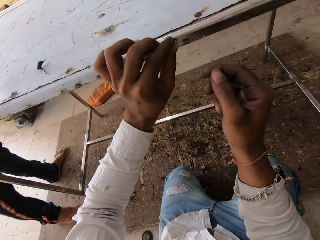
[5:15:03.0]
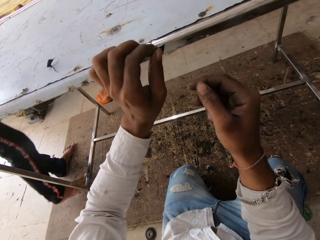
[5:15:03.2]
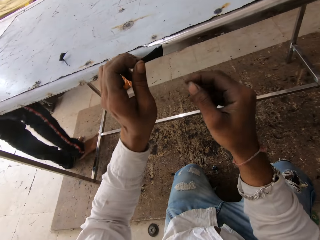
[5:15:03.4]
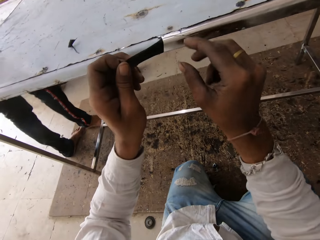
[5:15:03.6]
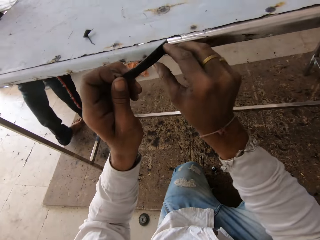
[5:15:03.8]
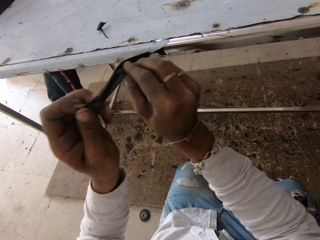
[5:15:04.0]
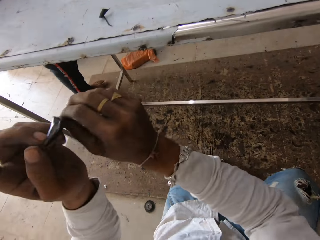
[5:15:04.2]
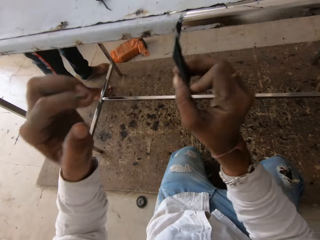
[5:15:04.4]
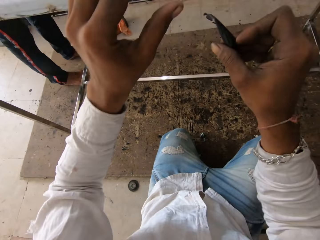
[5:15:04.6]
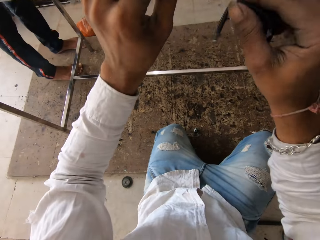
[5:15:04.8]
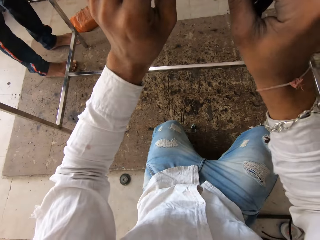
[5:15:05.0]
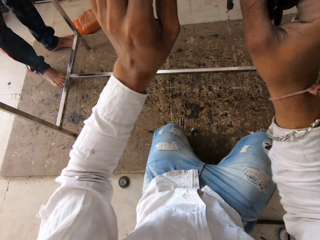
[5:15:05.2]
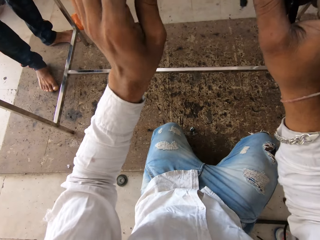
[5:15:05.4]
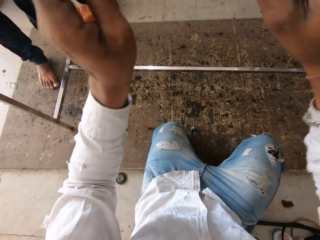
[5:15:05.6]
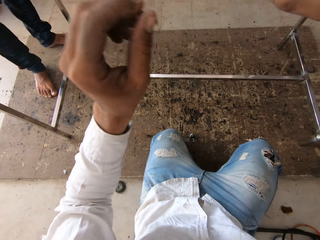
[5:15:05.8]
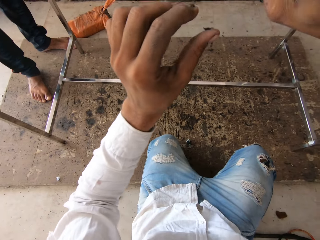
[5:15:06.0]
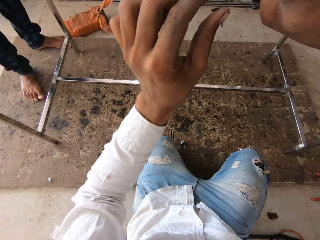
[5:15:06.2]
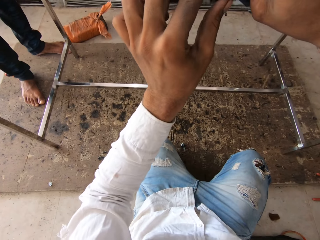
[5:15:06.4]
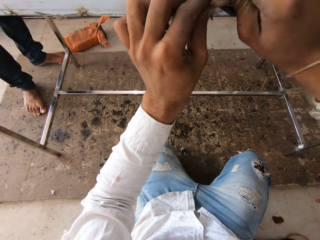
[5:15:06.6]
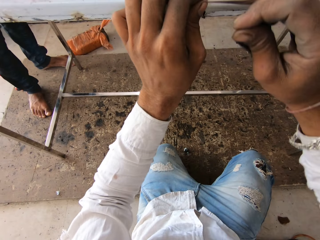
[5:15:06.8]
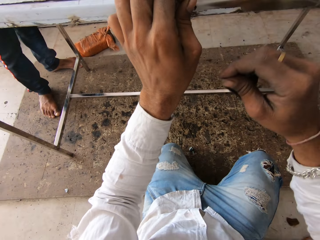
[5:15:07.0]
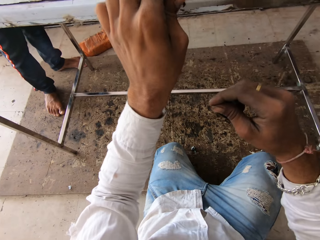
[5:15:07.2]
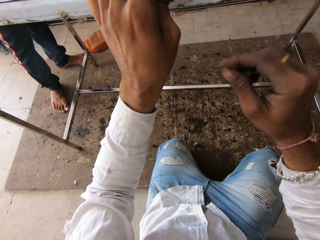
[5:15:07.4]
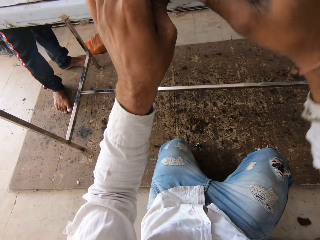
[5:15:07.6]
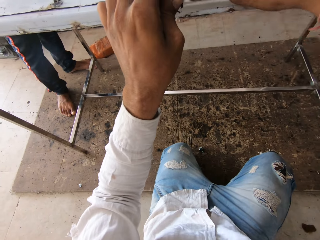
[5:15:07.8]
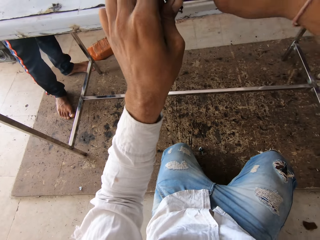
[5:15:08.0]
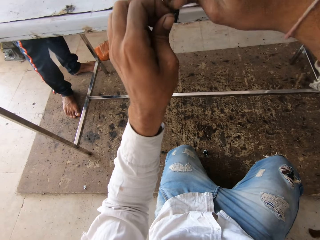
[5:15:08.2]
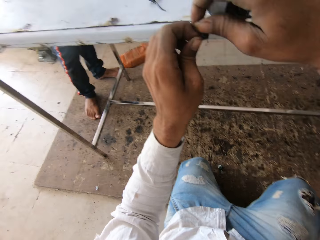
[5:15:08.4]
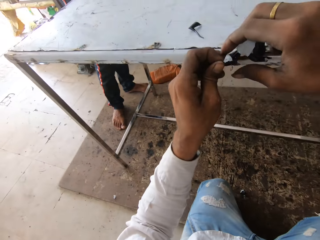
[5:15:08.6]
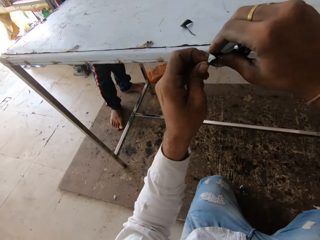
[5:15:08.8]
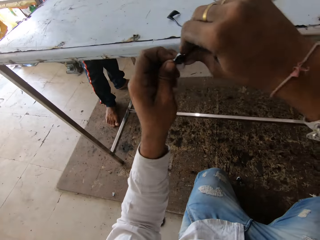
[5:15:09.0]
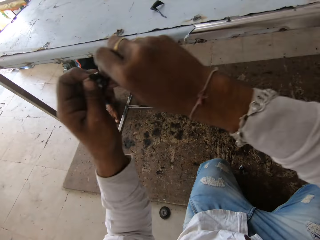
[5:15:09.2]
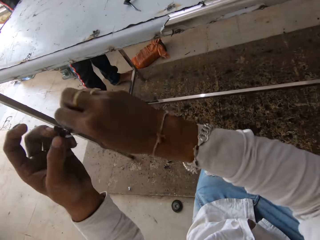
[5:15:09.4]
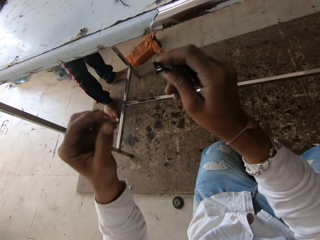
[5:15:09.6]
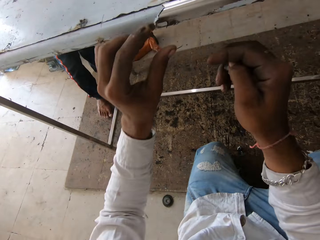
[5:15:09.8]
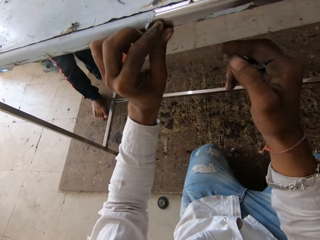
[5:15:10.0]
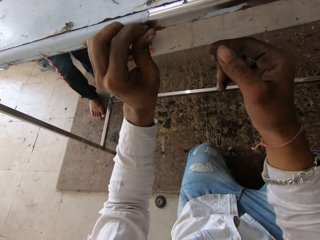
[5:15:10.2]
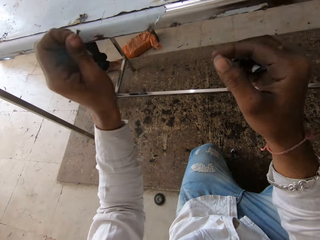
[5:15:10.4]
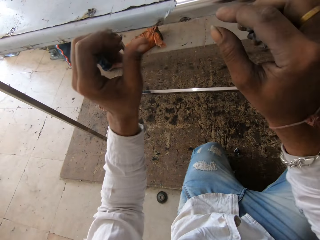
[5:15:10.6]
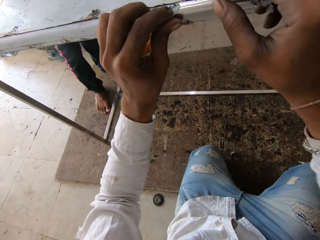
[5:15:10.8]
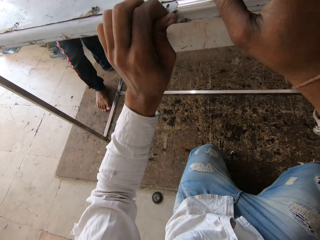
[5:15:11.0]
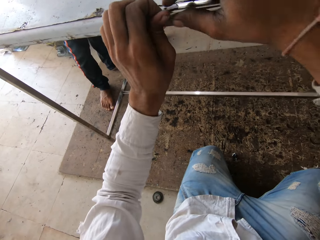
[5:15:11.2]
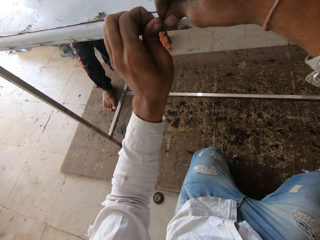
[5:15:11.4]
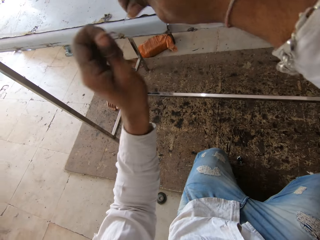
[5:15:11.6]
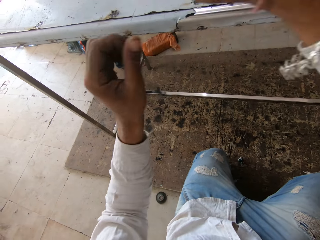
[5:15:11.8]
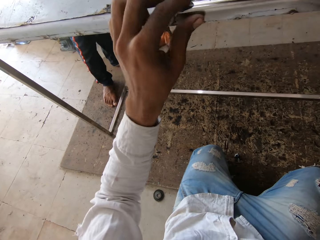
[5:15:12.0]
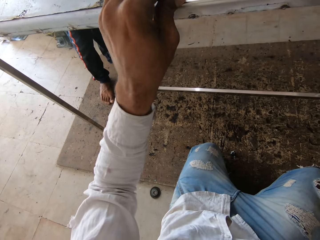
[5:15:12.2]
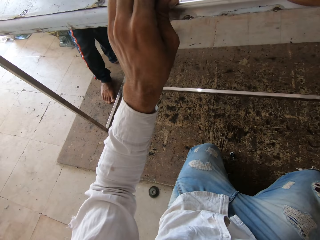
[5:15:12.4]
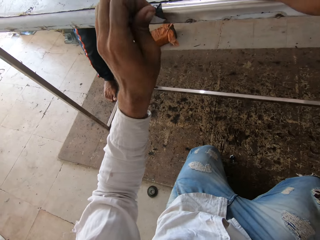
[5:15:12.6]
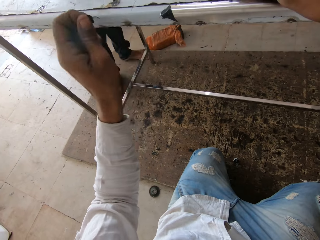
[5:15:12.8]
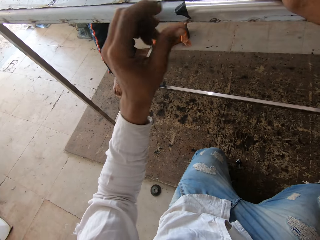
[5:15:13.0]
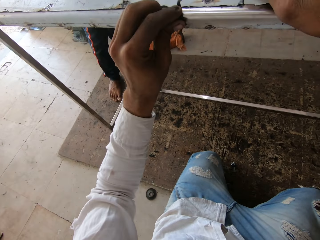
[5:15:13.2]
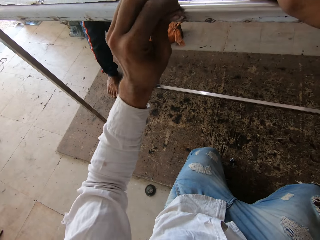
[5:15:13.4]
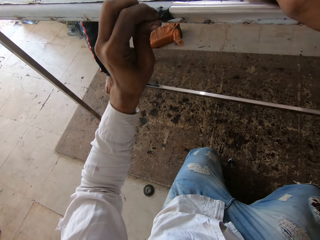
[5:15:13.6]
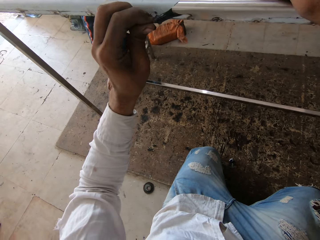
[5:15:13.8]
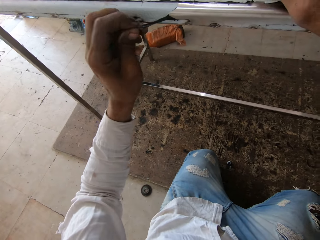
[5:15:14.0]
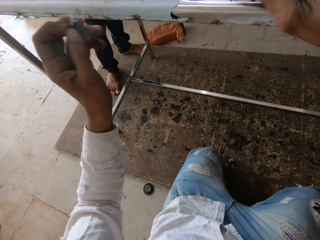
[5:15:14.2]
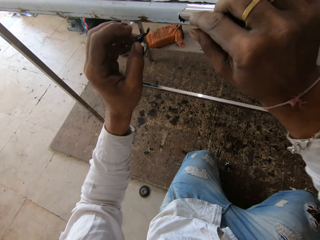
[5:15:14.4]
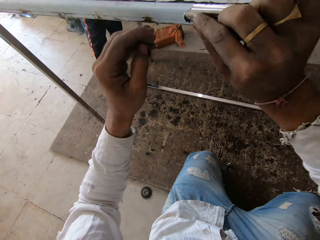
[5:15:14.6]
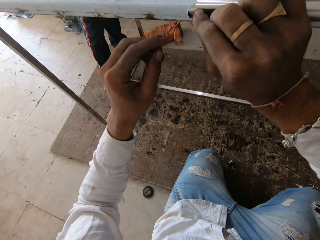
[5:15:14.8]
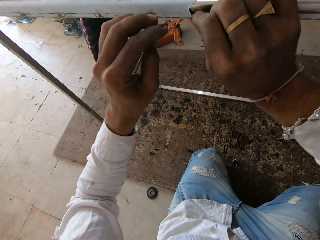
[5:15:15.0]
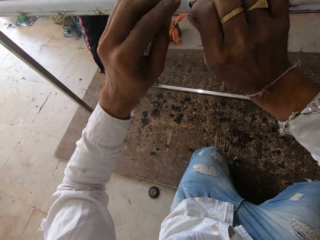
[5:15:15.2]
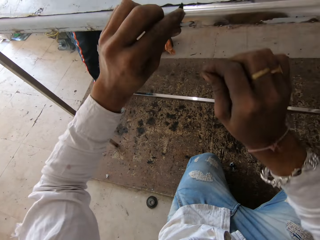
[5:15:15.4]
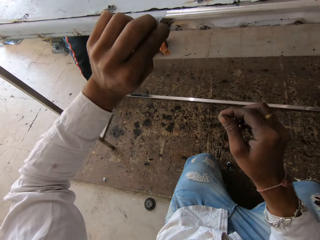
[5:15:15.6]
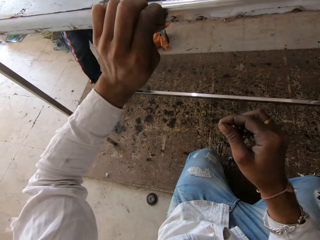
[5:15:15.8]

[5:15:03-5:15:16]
The camera wearer removes tape from the table repeatedly.

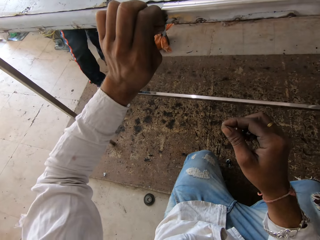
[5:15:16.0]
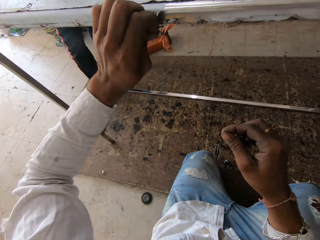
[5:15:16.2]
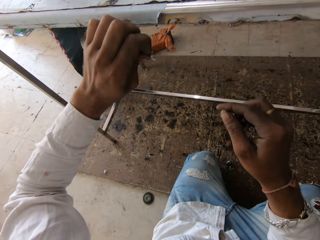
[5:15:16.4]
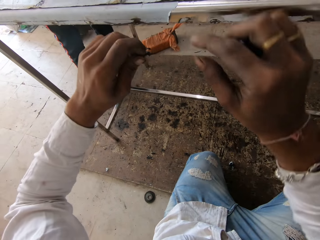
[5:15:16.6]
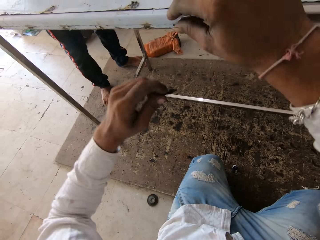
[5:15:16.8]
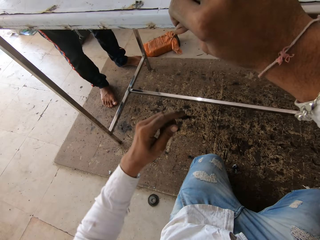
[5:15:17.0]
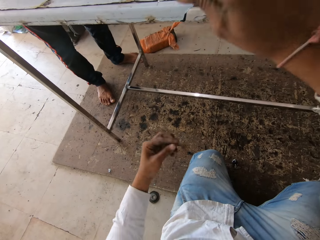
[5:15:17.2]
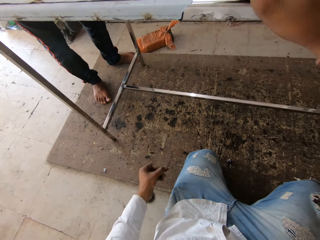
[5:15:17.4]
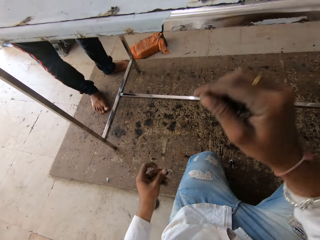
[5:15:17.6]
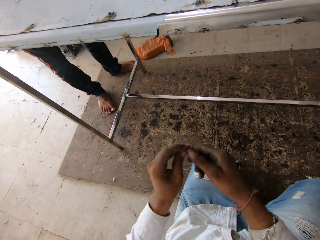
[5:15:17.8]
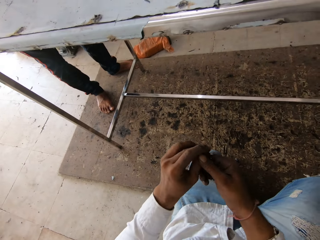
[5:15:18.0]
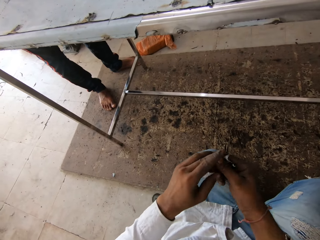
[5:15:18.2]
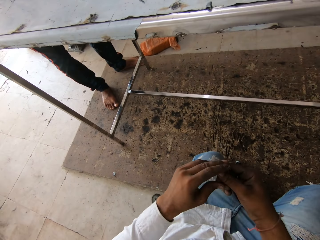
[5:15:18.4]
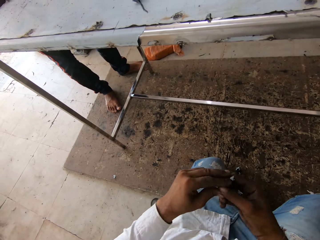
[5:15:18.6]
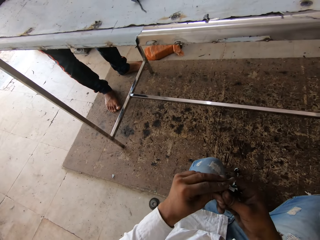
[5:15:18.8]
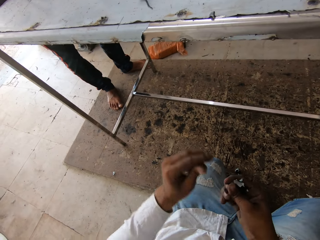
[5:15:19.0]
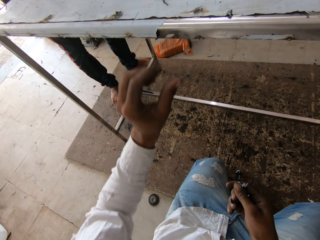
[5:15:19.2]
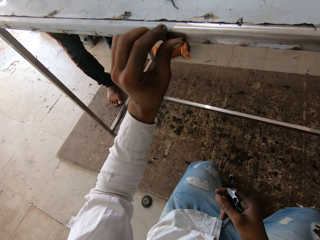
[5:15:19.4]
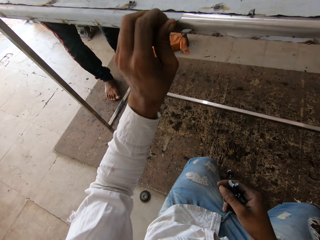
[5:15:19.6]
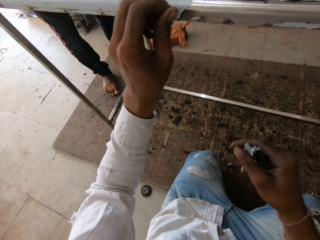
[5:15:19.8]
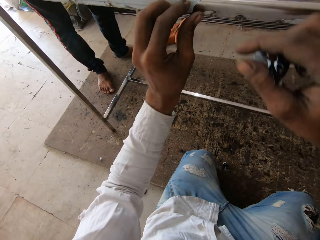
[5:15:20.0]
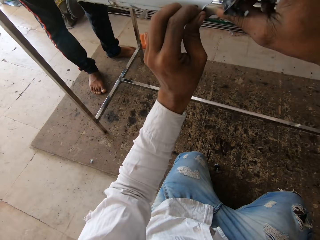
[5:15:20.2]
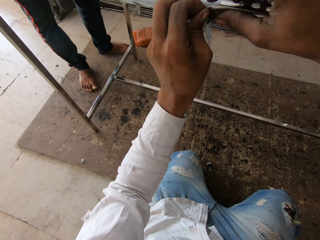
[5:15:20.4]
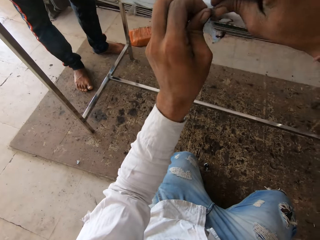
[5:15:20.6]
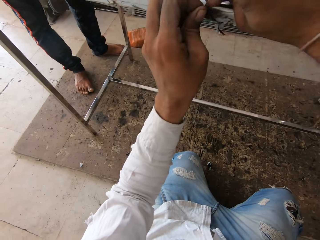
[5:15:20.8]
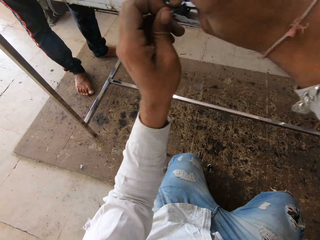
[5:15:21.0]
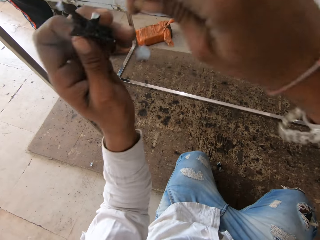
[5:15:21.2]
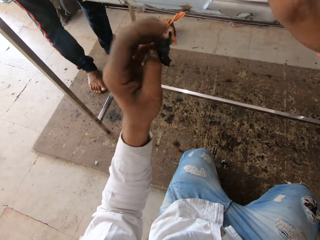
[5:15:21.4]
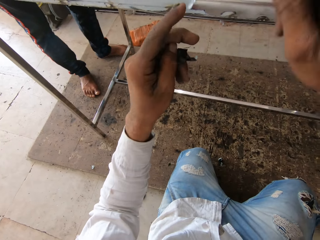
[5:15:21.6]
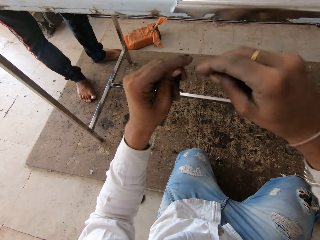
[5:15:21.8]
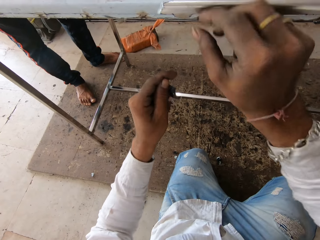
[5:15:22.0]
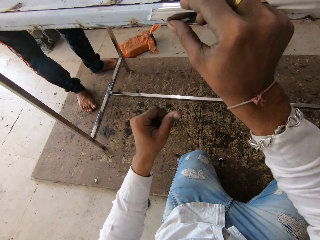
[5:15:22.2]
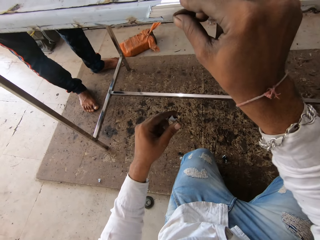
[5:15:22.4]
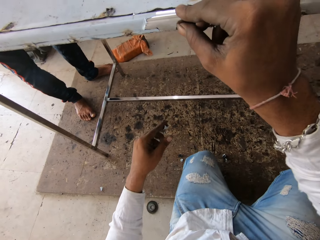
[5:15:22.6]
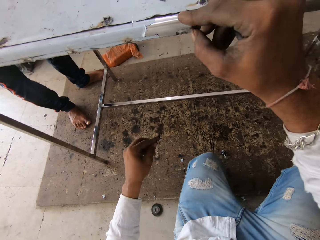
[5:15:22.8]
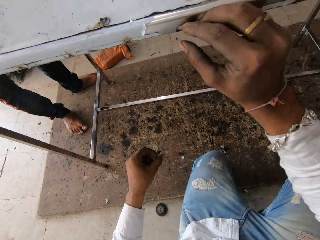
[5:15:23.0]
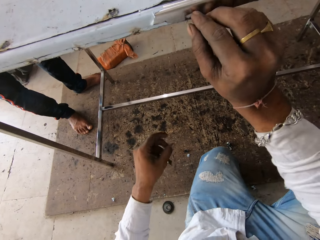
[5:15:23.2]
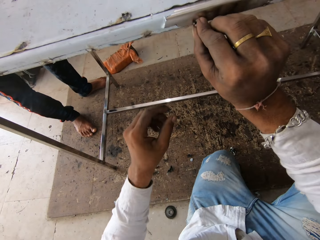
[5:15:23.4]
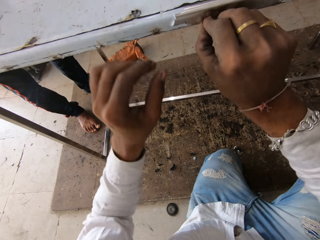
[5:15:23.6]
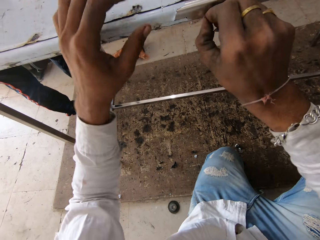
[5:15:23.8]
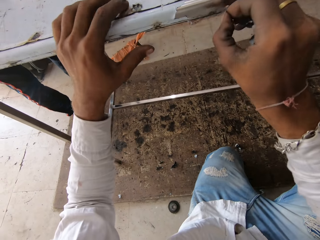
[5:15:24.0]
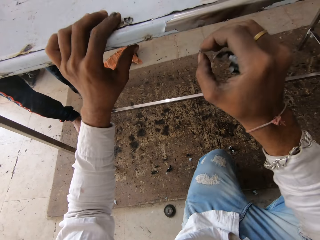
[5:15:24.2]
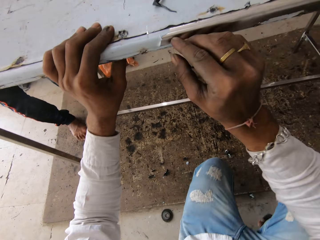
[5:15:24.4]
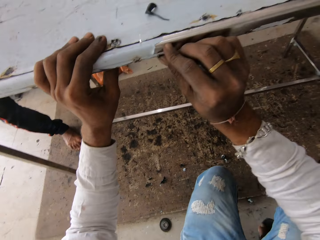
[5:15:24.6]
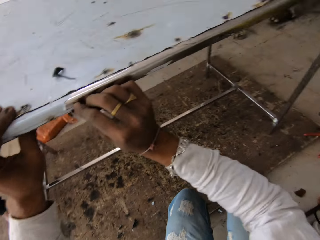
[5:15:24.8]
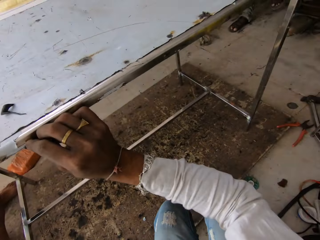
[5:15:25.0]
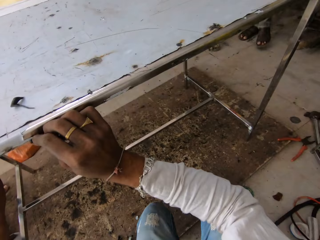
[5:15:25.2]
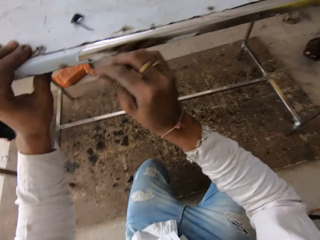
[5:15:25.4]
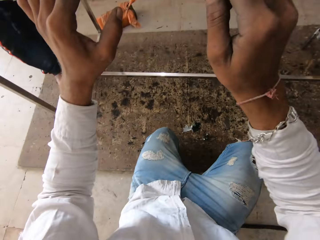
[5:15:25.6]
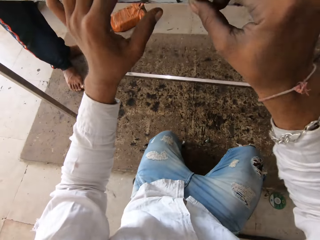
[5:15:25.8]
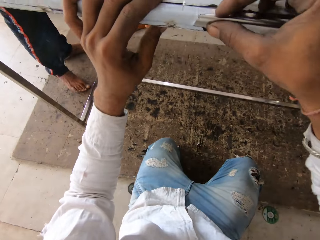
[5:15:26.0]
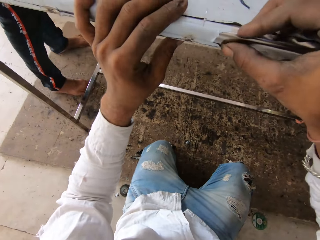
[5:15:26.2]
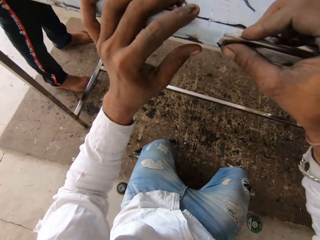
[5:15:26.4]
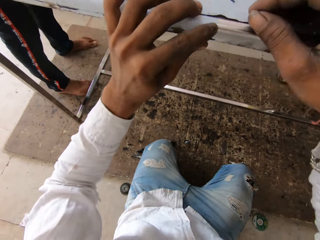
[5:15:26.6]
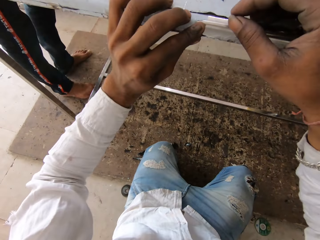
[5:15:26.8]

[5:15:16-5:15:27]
The camera wearer drops the paint peels. They fold the paint peels. They peel paint on the metallic table. They drop the paint peels. They peel paint on the metallic table. They look around.
